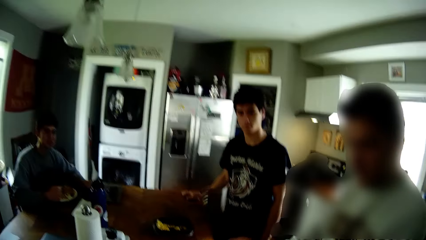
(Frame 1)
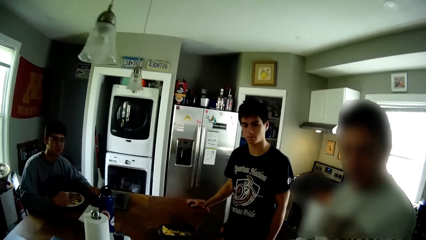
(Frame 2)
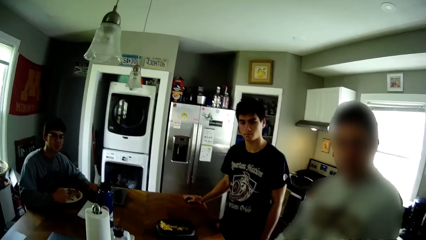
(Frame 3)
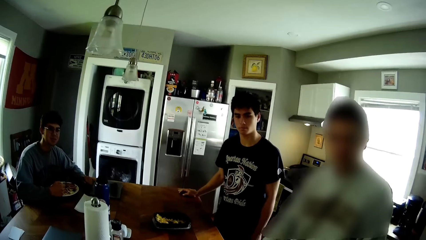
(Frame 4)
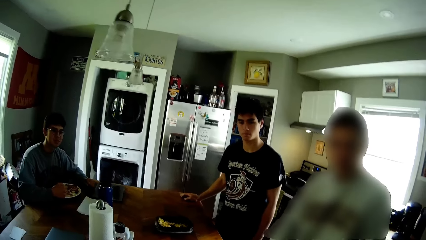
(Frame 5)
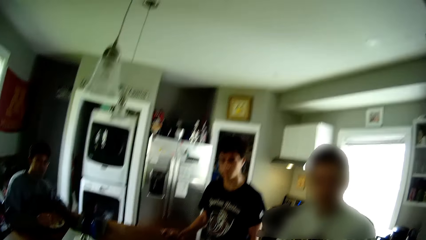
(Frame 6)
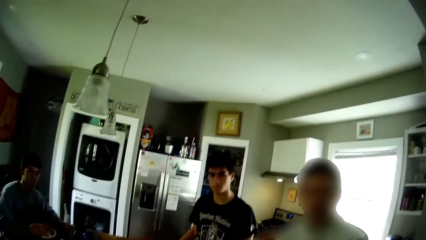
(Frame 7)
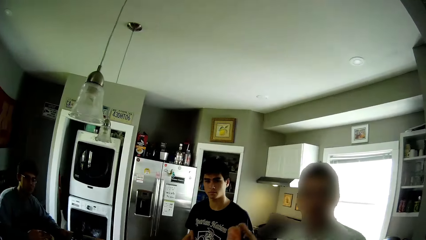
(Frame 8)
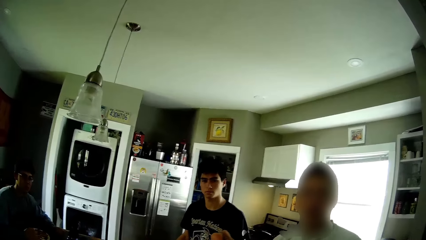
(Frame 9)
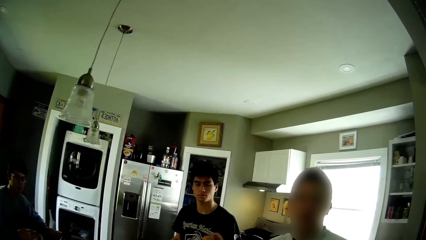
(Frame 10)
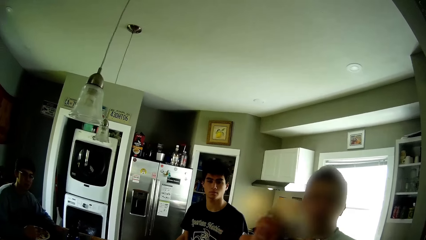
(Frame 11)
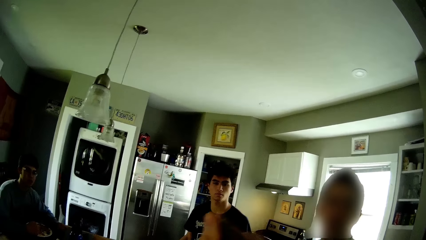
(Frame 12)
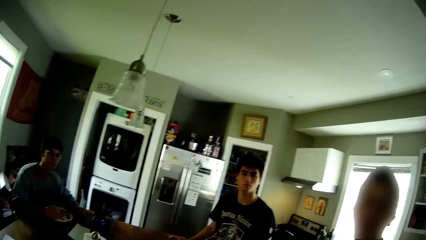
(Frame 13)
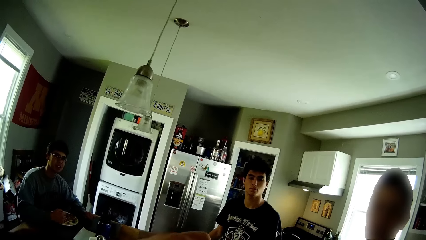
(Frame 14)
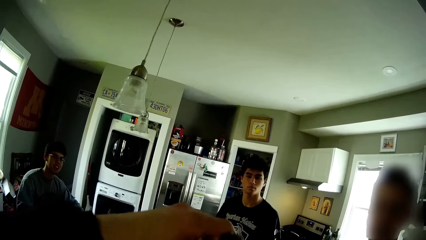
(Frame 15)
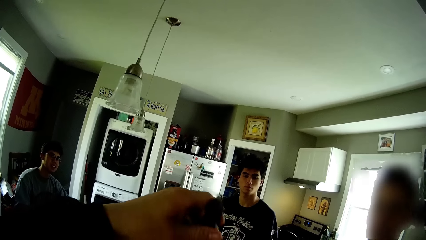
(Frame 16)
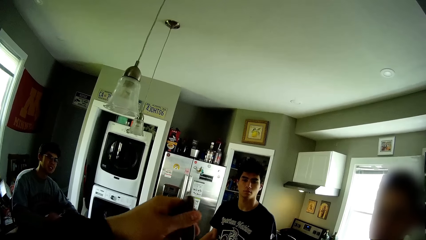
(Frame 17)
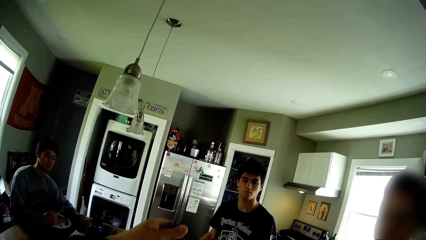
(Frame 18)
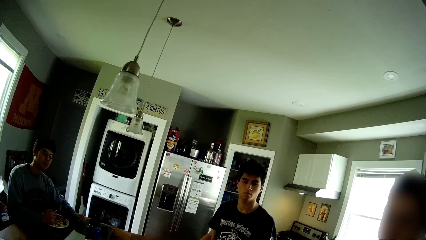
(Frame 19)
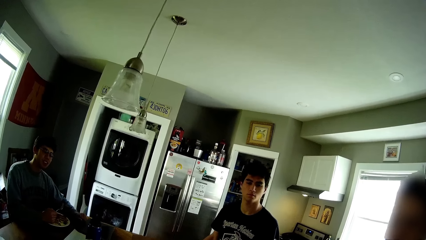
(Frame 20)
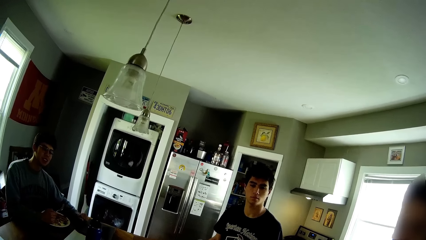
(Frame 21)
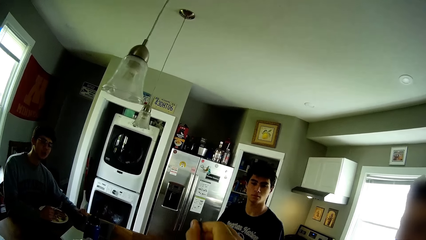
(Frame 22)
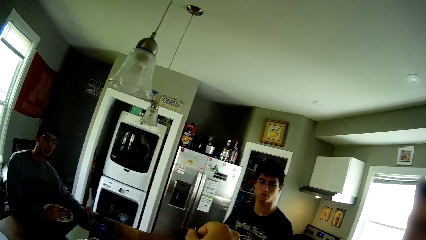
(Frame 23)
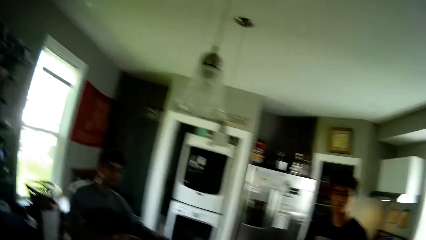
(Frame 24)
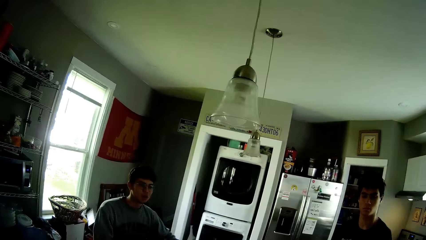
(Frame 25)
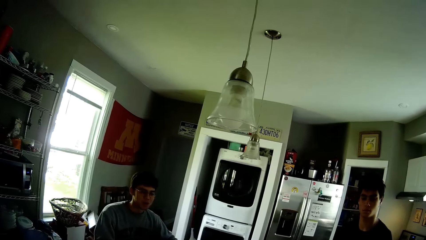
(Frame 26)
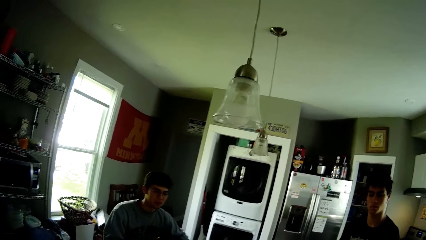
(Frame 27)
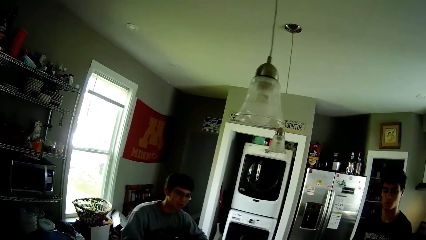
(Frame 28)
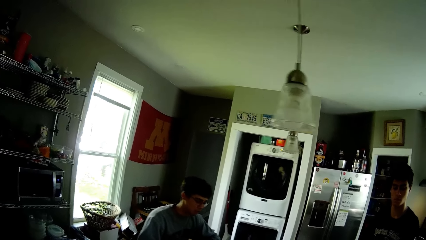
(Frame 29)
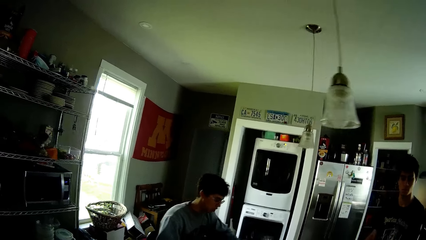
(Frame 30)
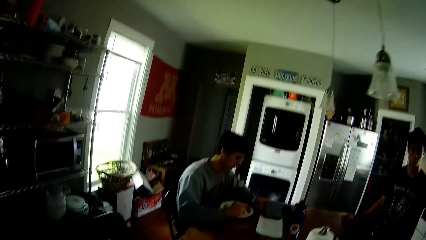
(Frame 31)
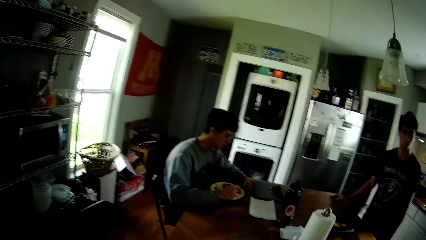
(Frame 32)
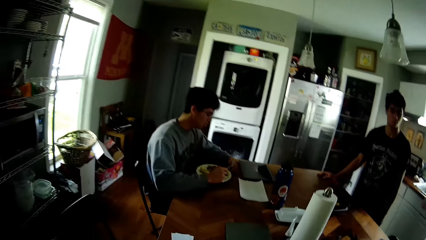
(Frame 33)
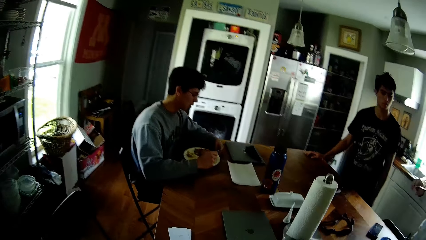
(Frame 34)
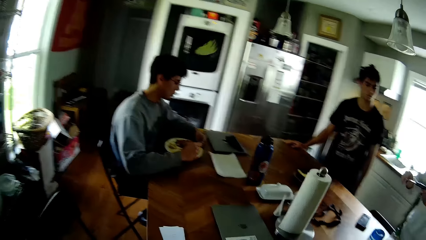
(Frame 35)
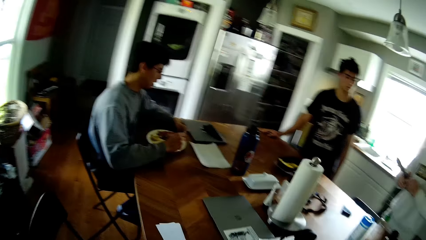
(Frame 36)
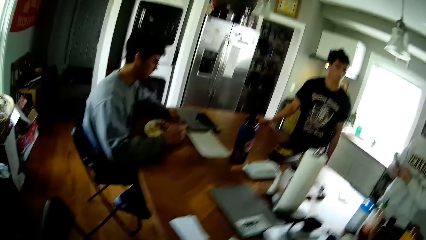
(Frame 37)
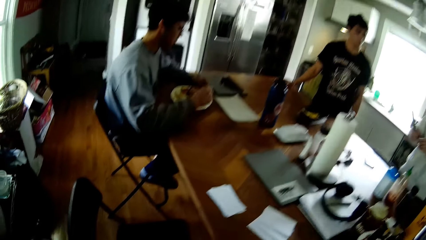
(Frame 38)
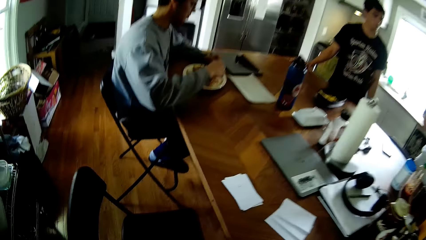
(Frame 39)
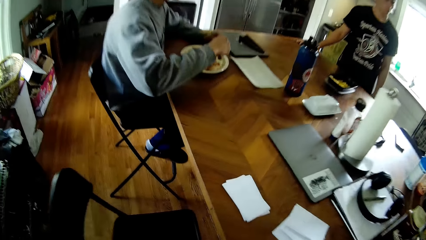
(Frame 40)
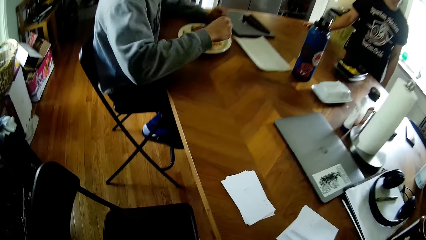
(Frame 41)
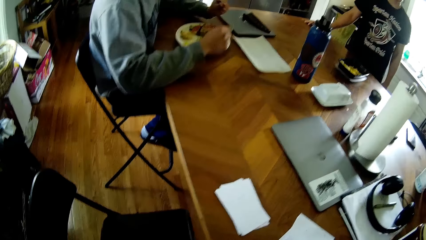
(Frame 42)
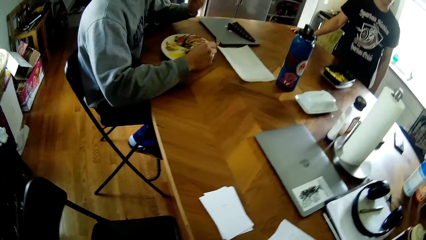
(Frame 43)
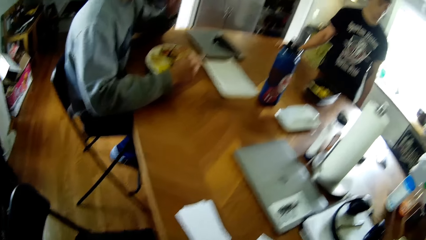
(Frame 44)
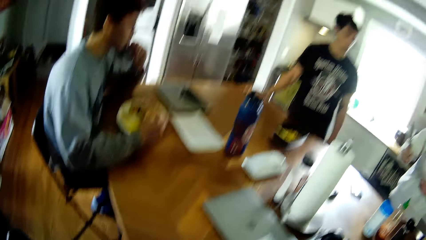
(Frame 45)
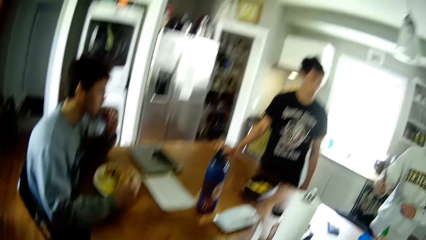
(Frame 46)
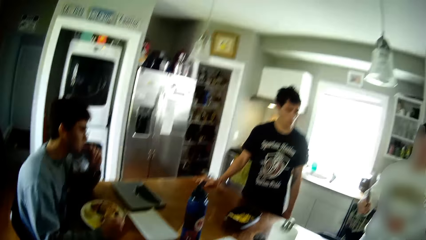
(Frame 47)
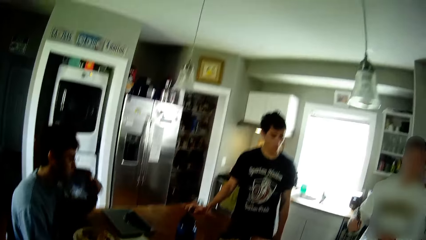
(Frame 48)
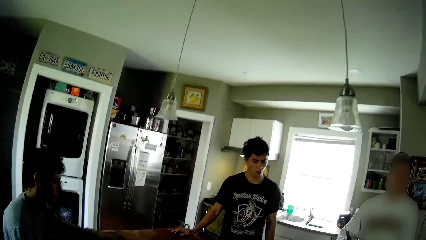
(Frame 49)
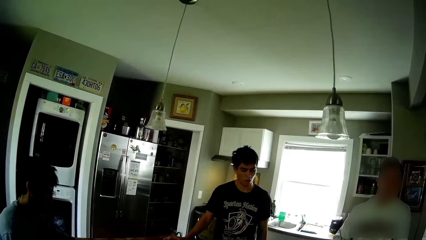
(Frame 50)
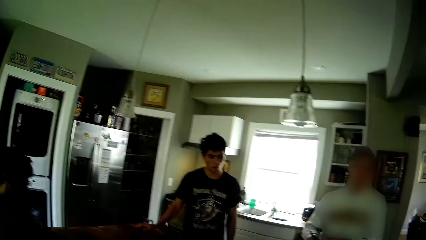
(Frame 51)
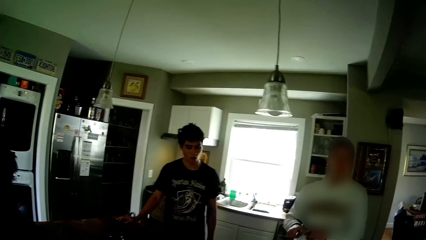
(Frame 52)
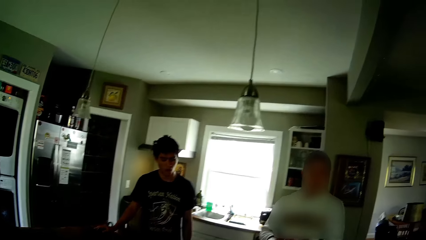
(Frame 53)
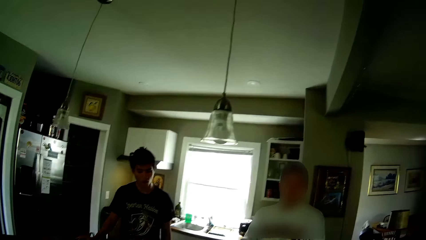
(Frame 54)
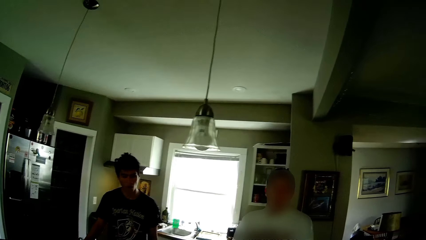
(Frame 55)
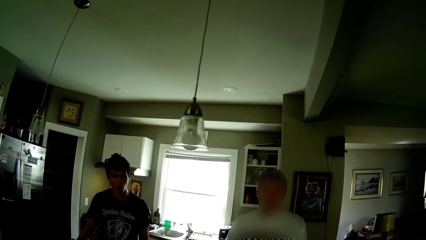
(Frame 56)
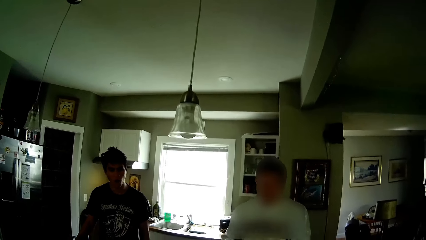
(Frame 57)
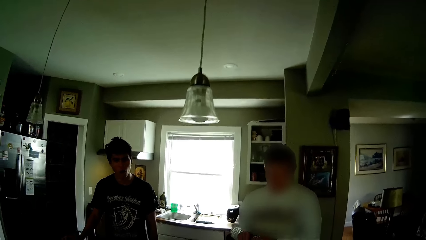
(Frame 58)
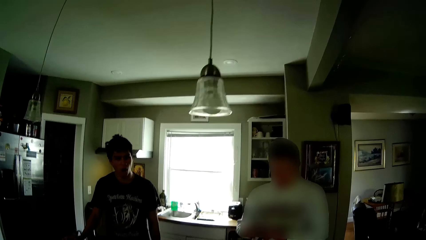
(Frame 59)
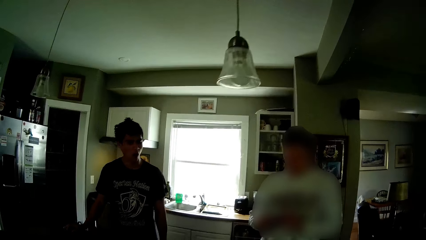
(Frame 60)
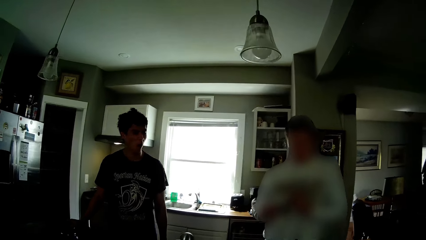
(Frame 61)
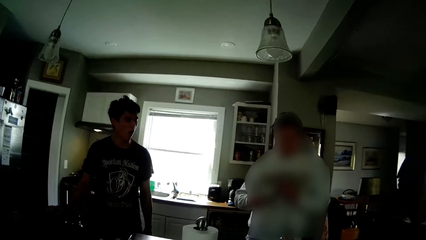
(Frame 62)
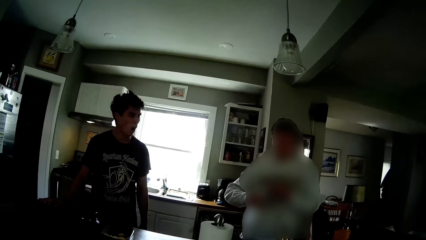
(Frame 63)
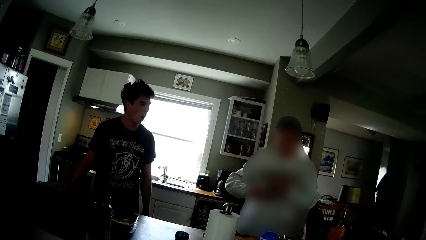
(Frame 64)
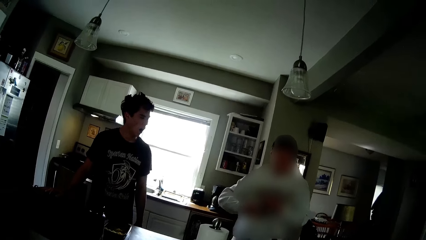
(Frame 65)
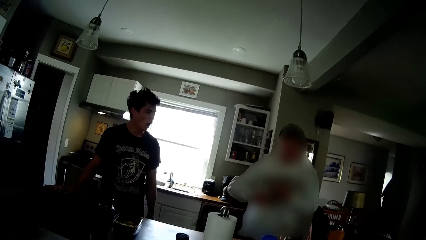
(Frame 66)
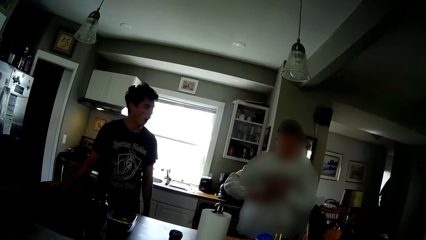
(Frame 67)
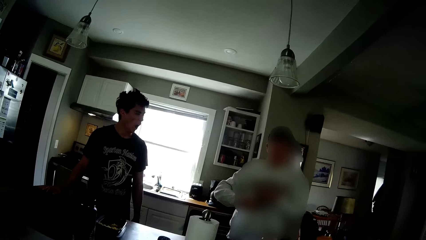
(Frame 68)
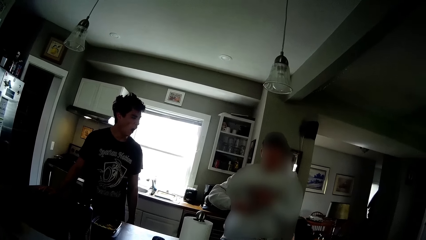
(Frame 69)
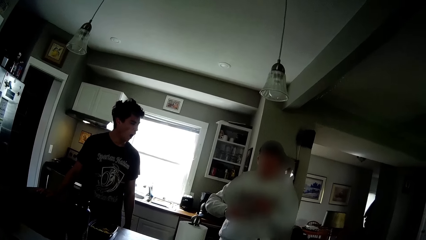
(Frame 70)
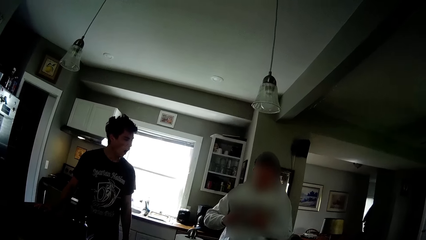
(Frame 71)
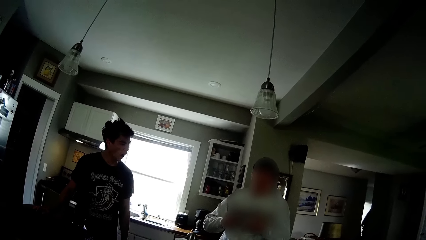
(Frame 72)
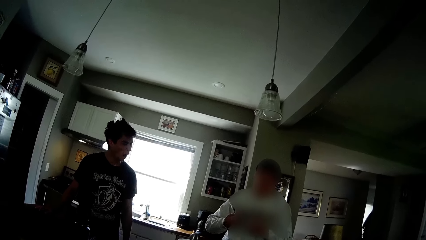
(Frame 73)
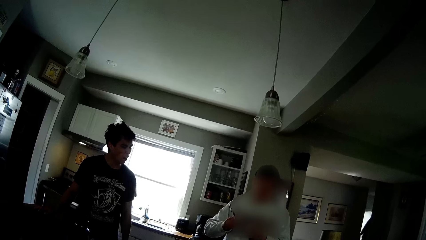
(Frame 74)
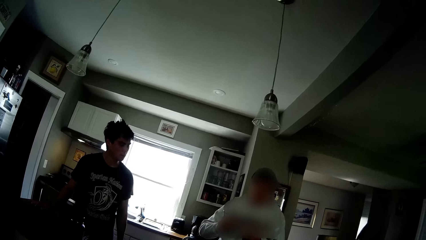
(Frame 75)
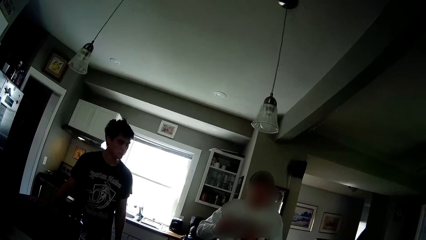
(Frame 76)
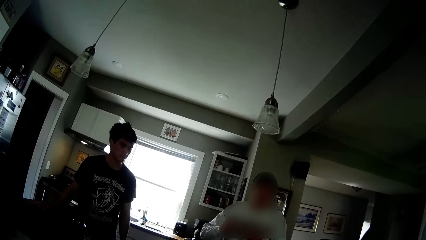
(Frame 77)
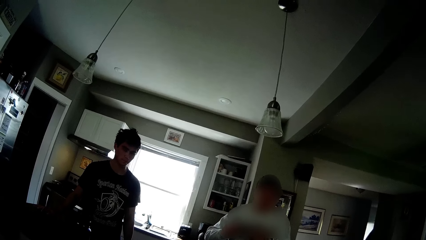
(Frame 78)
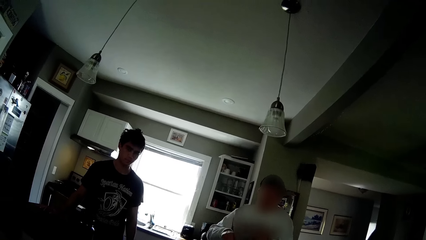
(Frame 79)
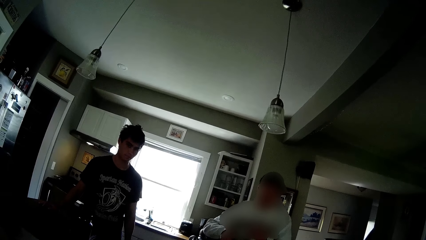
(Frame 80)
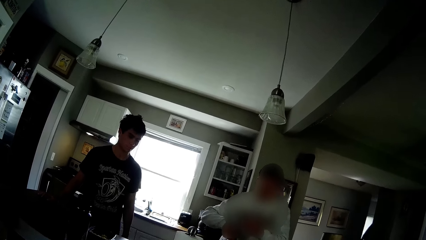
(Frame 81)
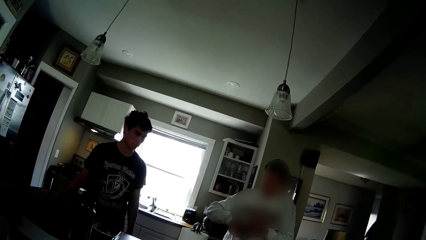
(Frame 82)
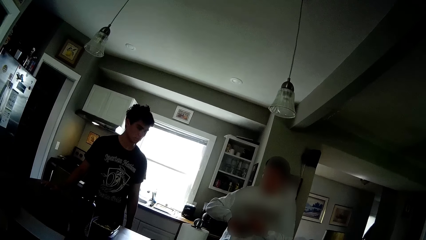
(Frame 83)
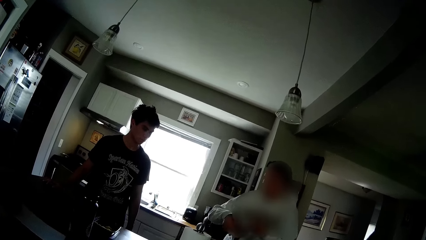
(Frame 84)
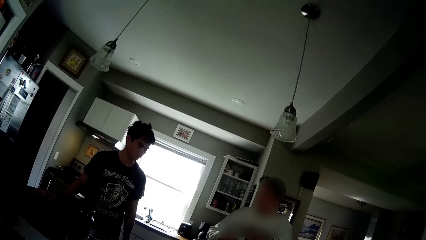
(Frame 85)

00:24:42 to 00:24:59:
The camera wearer takes the knife from a man with his right hand. He instructs another man with the knife in his hands. A third man stares at the camera wearer. A fourth man stares at the camera wearer. The camera wearer holds the knife with both hands. He walks back to his seat. The first man holds the knife in his right hand. The third man eats his food on the table. The camera wearer sits on a chair. The fourth man stares at the second man.
